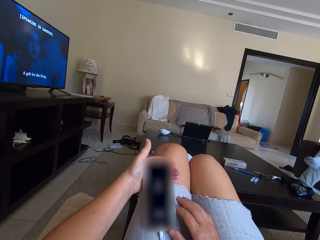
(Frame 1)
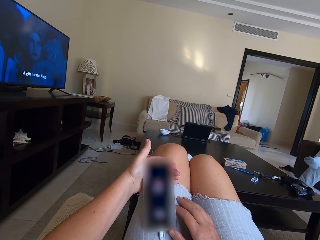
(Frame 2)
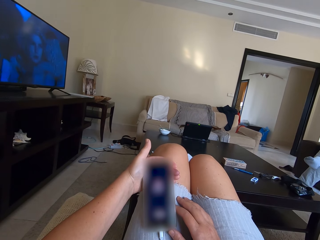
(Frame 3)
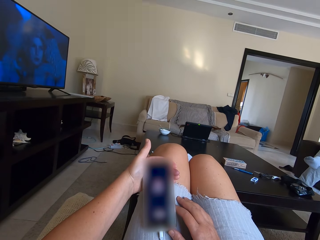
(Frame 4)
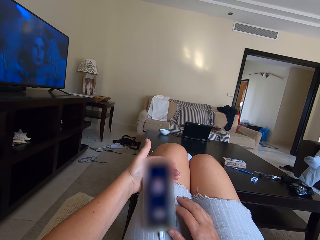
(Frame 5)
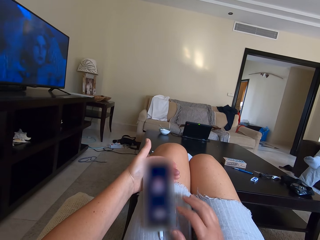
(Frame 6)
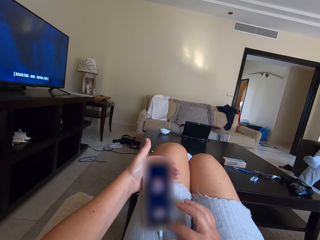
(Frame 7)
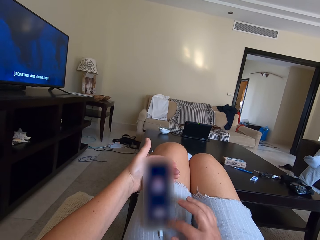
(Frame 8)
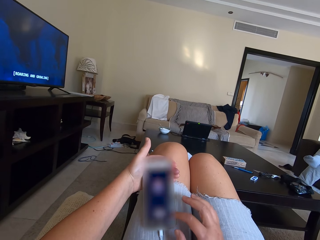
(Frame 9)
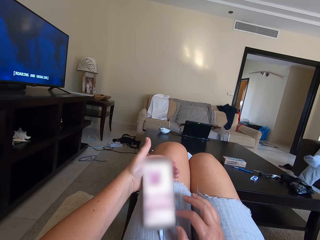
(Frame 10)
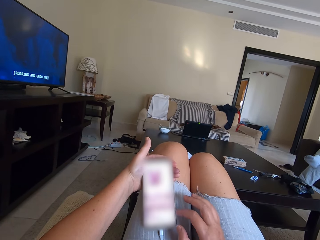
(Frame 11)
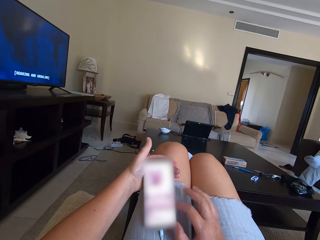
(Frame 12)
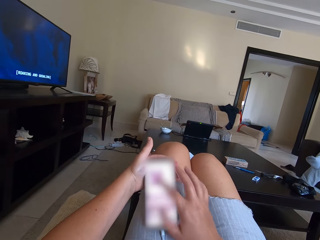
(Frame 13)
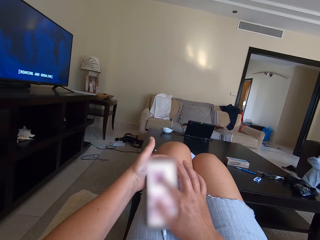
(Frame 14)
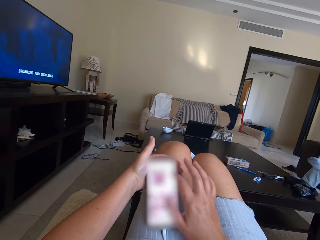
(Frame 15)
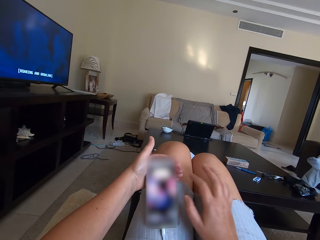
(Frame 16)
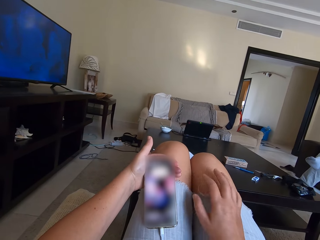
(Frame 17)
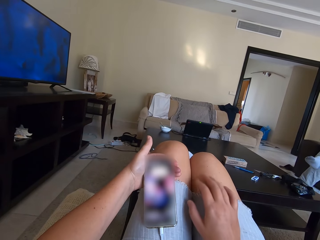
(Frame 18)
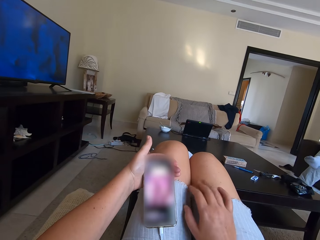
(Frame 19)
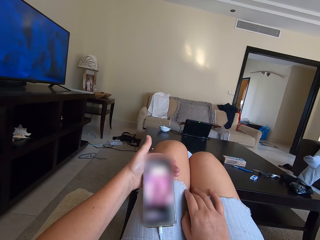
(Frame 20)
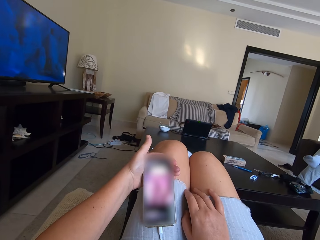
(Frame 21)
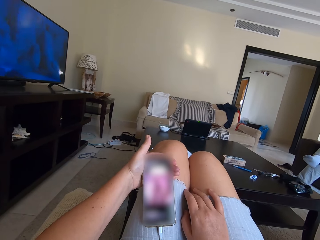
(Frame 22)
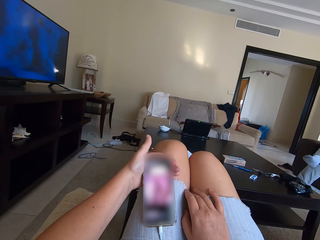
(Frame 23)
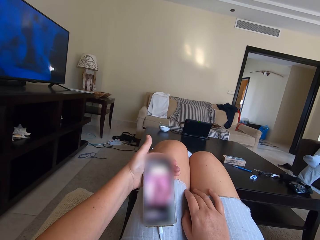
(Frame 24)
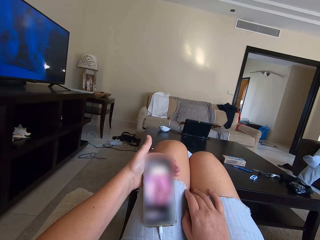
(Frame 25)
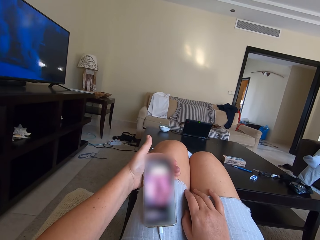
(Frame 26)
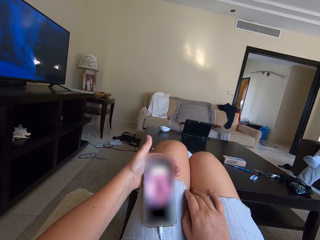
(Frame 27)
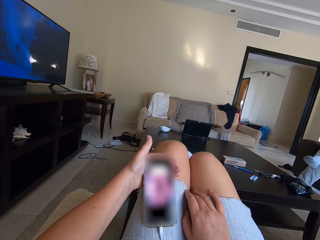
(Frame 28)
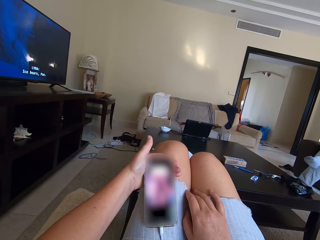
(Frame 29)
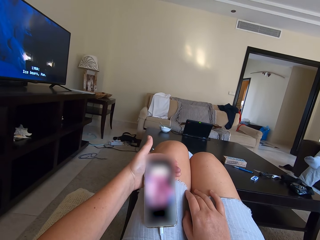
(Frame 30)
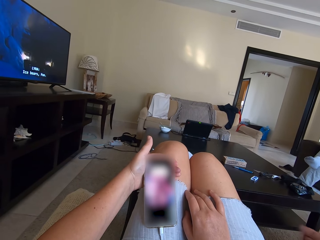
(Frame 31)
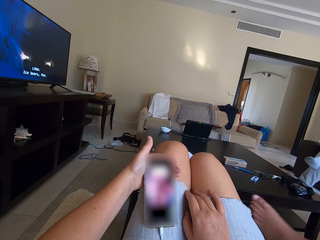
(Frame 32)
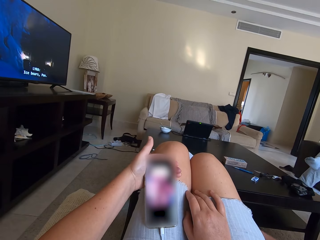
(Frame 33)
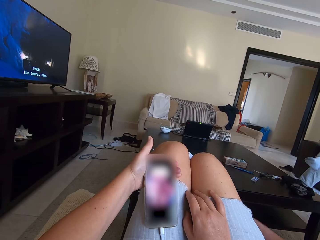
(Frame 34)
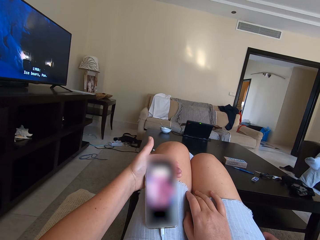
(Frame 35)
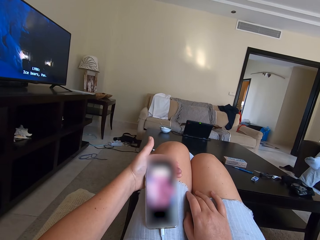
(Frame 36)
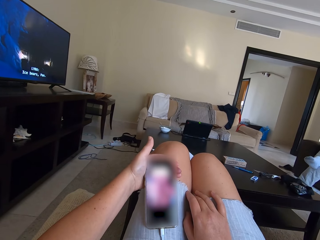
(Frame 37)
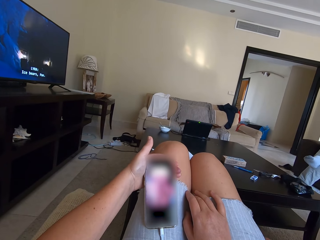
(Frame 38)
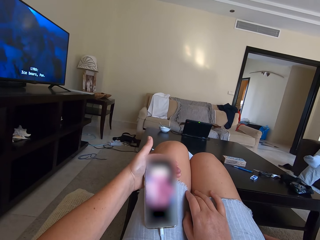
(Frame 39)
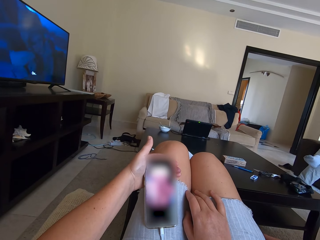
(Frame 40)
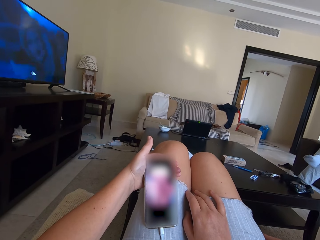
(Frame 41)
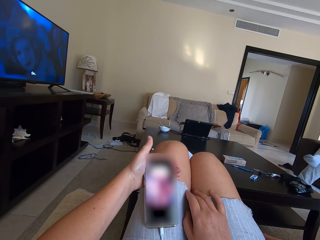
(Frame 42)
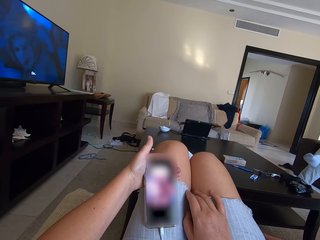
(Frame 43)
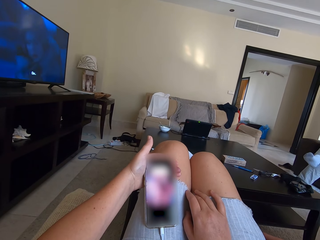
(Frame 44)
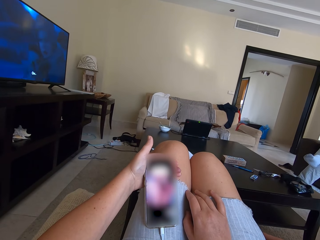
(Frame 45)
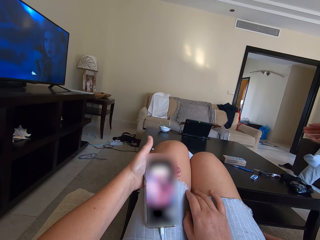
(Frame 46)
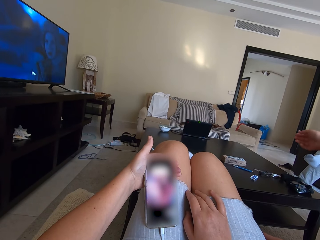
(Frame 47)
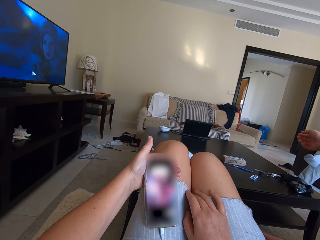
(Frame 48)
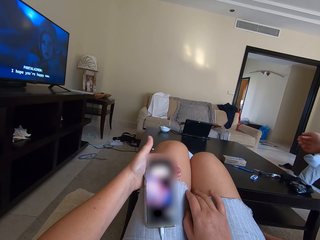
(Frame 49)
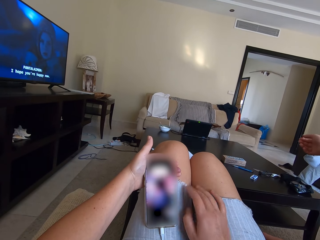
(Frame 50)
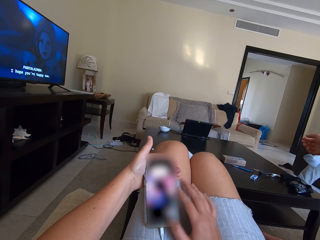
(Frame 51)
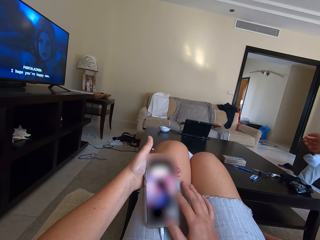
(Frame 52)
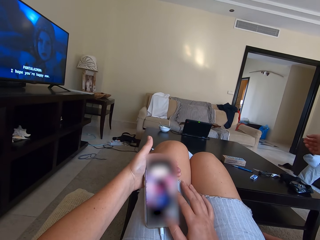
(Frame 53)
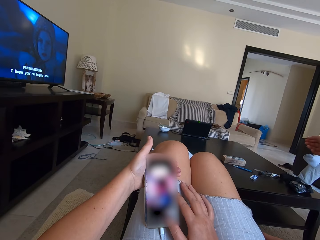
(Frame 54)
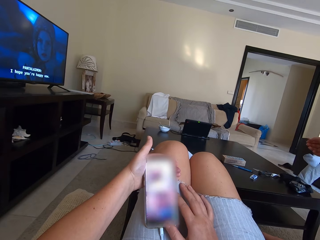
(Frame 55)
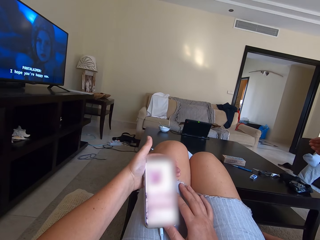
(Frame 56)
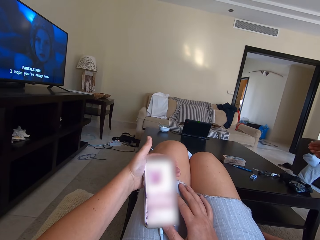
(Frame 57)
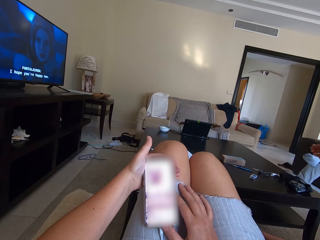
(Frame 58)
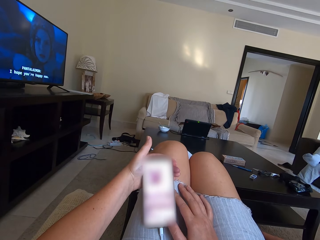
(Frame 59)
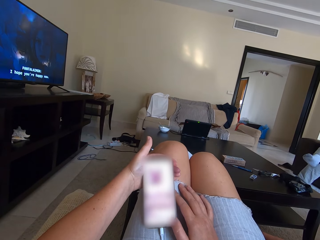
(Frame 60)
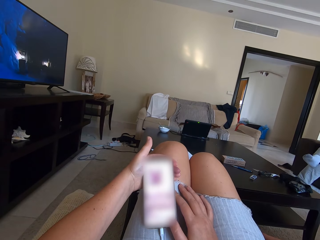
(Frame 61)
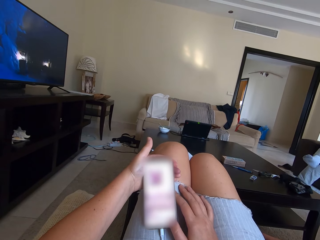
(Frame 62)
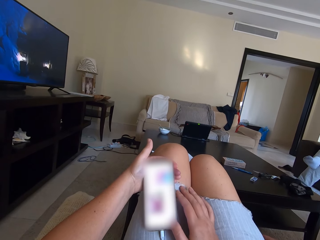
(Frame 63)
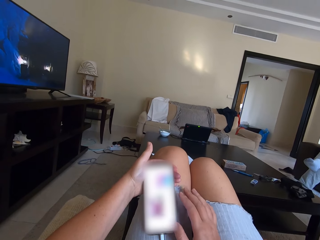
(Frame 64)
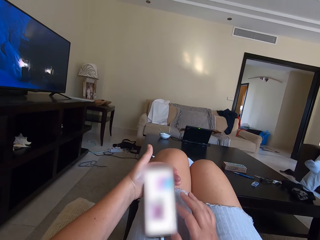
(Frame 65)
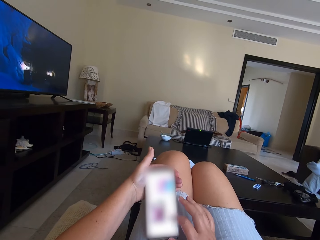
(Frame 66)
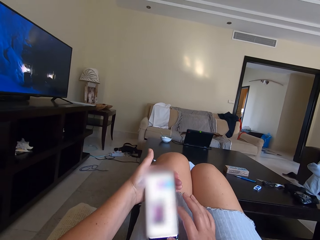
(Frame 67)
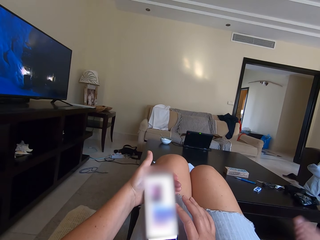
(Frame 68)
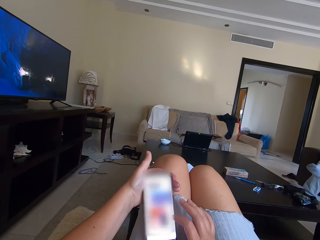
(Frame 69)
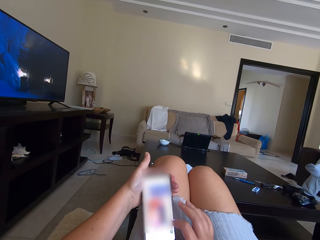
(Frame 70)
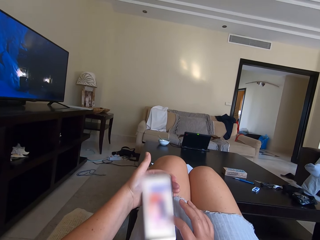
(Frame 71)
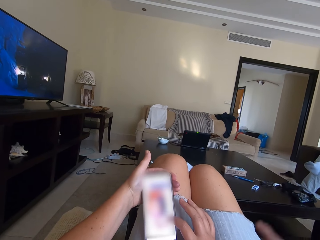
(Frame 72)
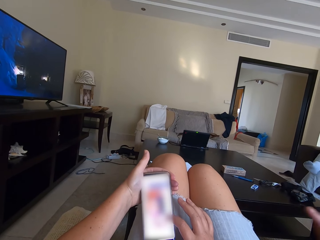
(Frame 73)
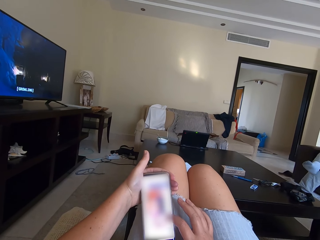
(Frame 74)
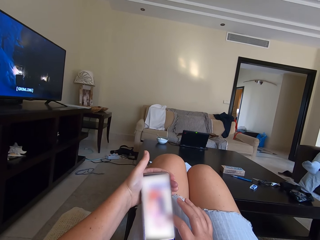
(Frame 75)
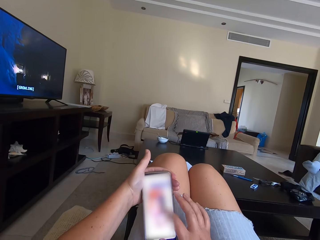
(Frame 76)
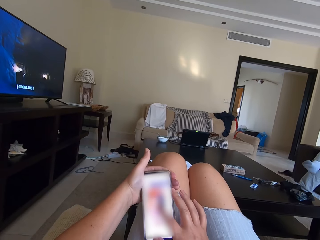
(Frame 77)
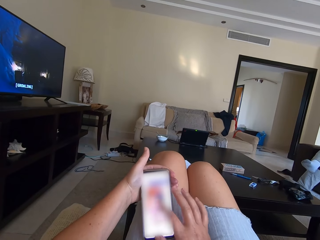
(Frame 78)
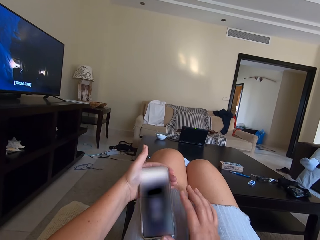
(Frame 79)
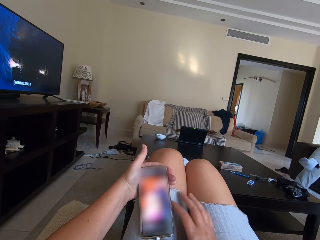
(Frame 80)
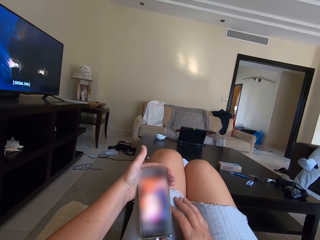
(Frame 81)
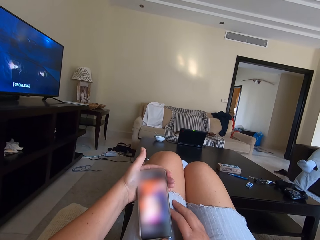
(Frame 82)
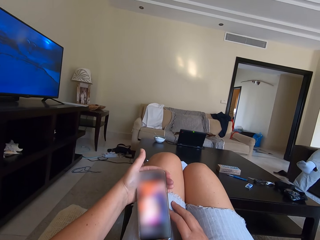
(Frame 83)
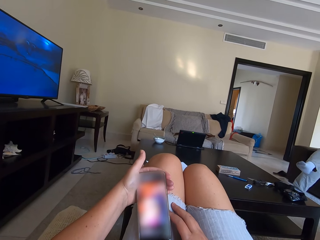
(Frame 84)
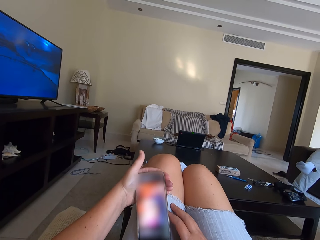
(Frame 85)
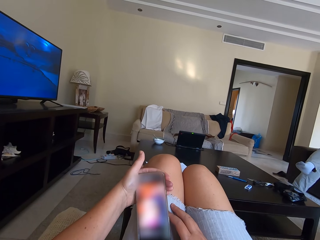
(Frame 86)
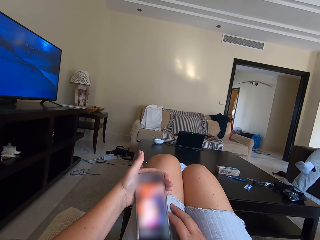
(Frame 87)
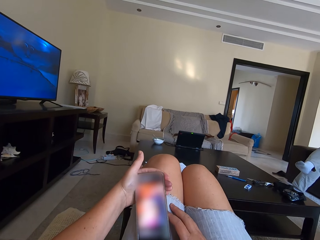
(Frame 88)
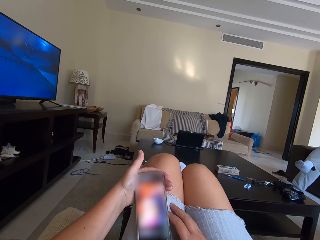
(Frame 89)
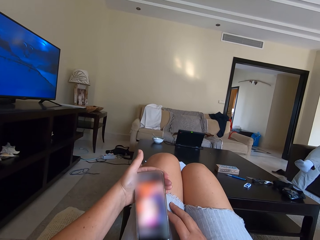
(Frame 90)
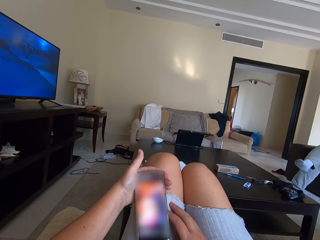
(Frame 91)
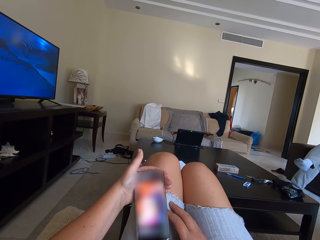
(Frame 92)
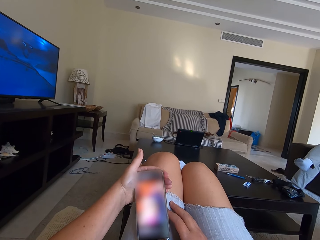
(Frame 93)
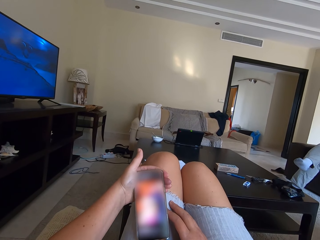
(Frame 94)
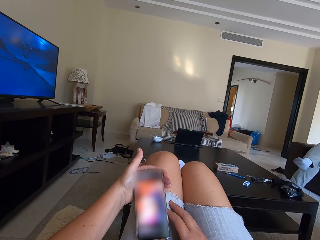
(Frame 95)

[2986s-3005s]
The camera wearer presses the phone. They talk.

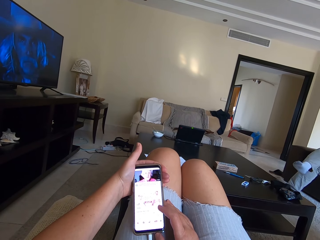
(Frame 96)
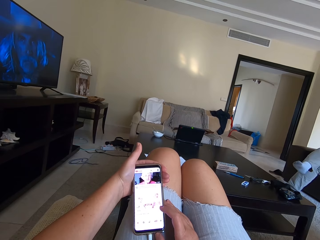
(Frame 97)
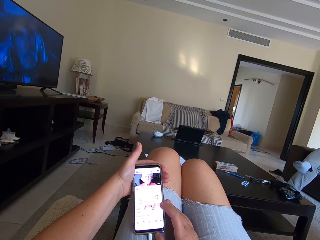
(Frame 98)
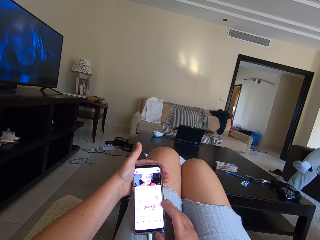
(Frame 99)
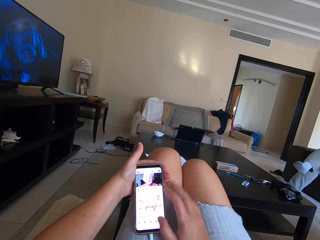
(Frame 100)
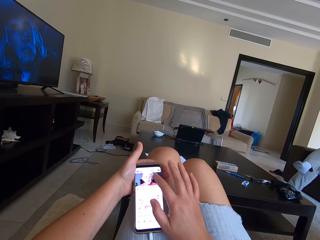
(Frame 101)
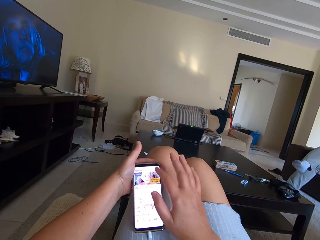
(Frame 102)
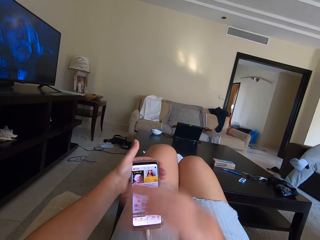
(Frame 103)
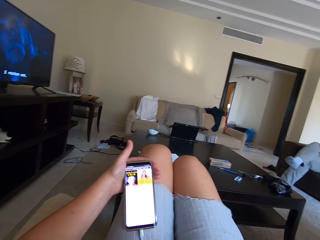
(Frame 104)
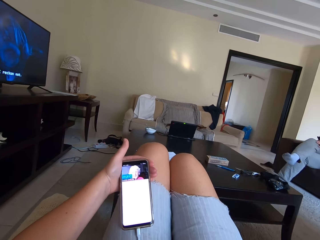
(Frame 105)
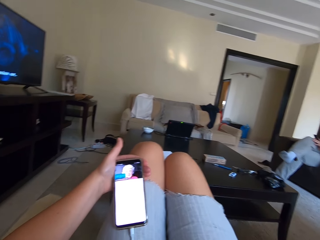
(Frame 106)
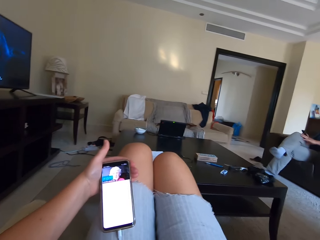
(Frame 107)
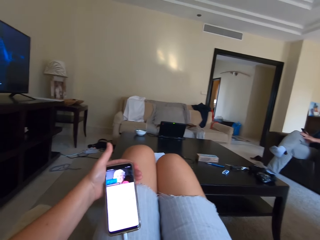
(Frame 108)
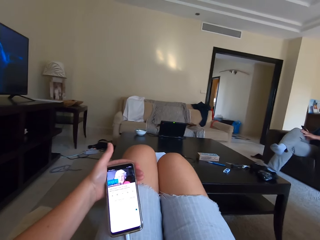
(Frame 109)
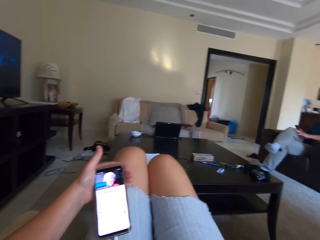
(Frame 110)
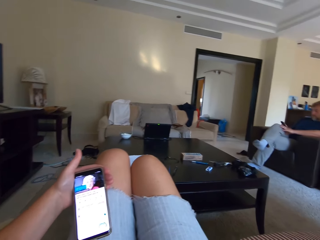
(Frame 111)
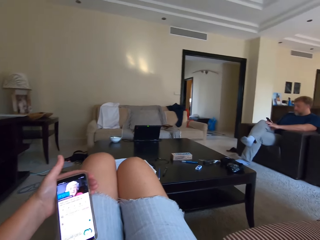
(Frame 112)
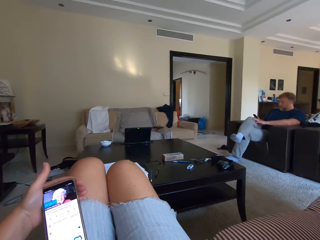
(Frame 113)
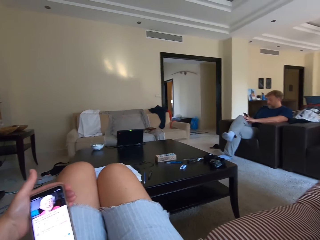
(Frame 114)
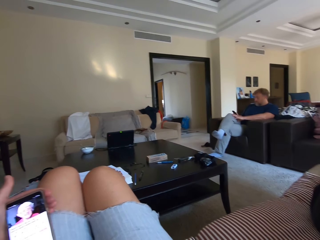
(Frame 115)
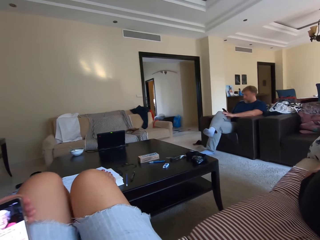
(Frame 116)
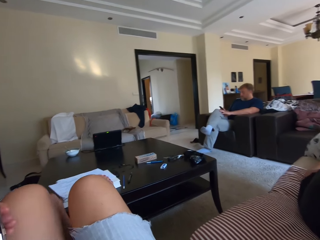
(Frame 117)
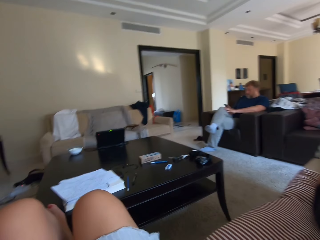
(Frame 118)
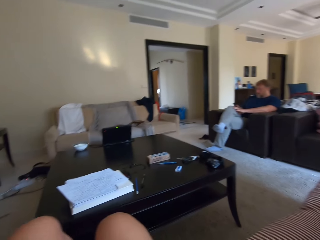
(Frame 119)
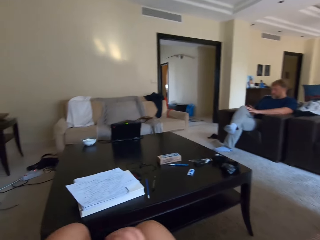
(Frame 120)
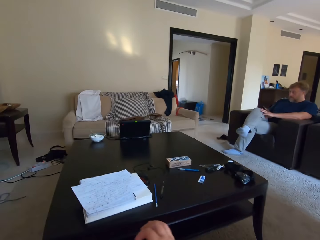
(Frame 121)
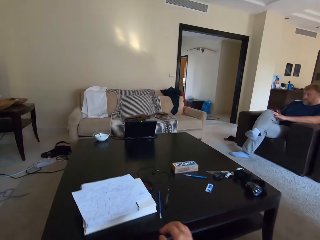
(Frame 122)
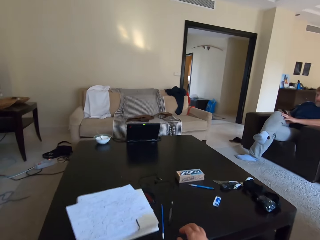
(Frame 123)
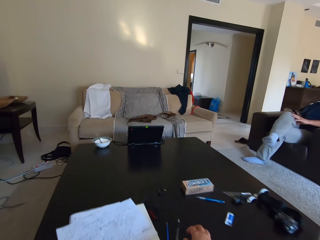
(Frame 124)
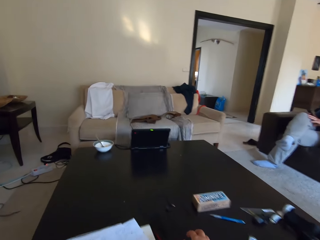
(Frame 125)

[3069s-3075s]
The camera wearer picks up the earphone from the table.
